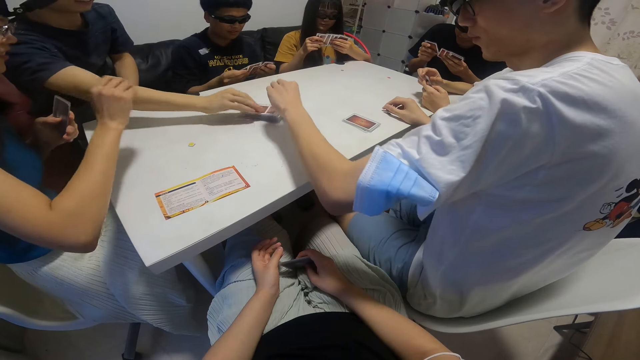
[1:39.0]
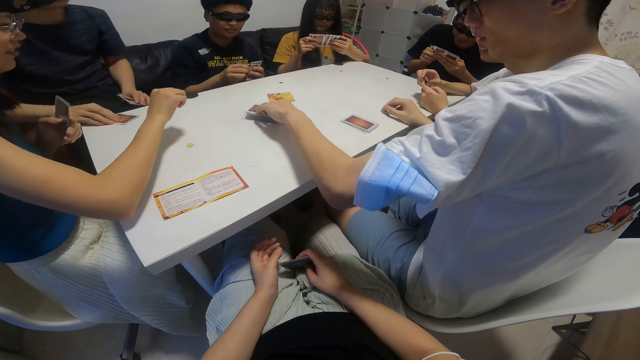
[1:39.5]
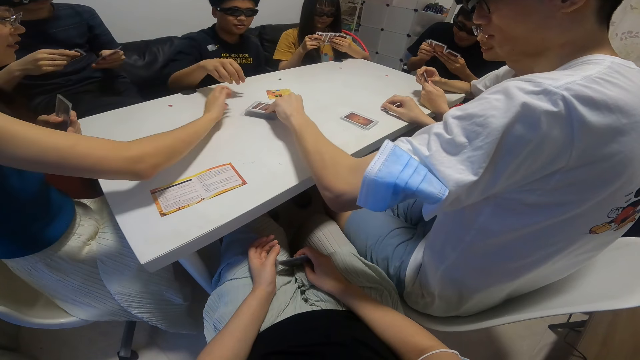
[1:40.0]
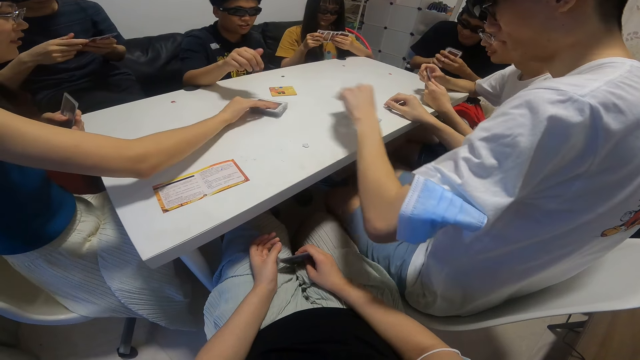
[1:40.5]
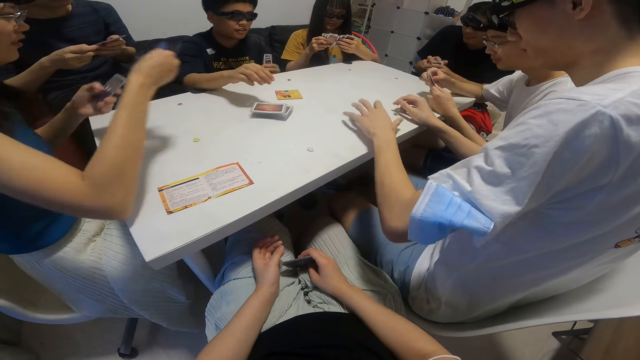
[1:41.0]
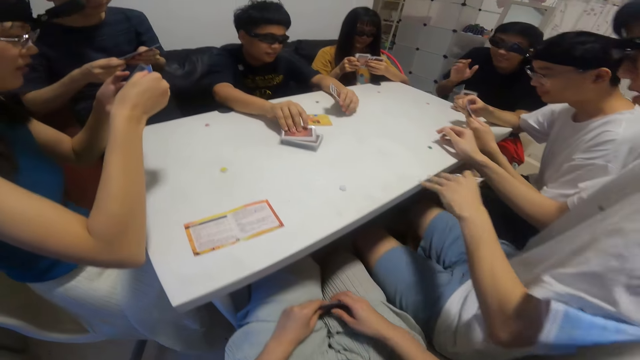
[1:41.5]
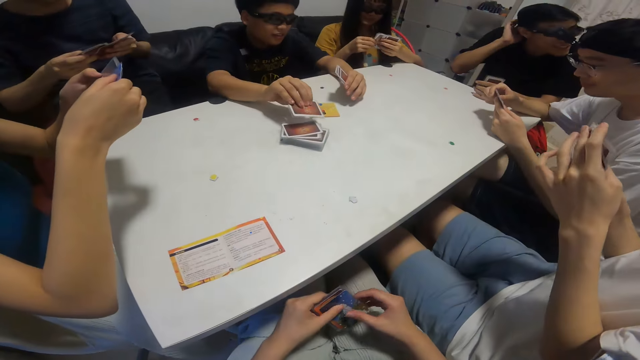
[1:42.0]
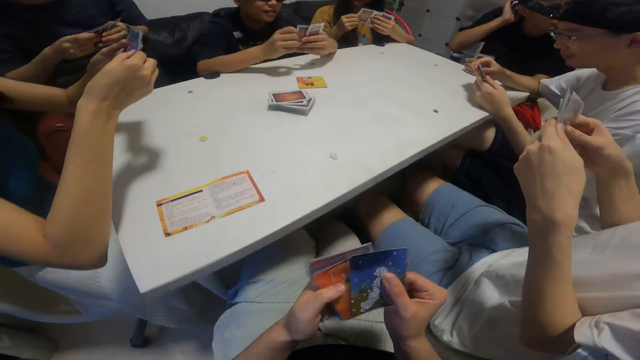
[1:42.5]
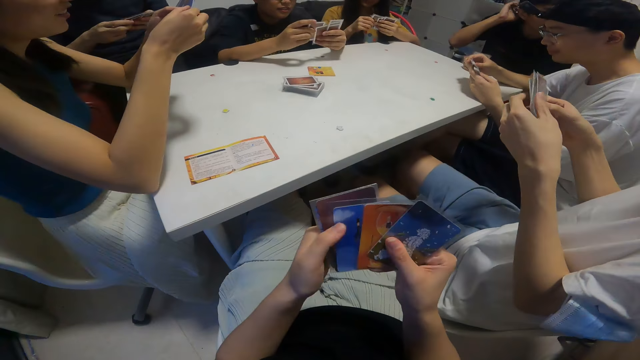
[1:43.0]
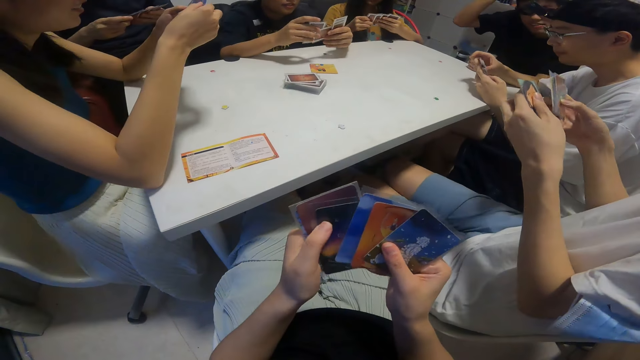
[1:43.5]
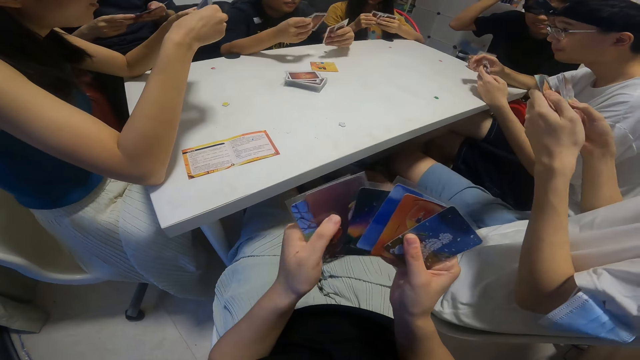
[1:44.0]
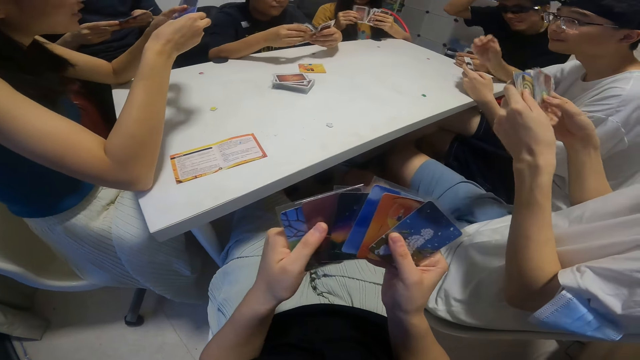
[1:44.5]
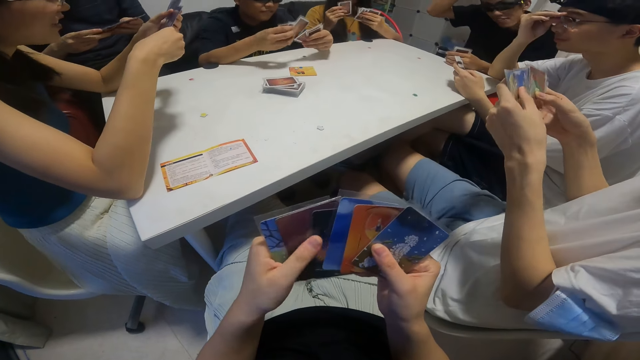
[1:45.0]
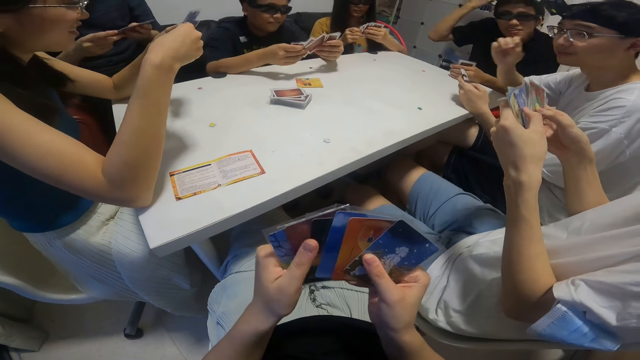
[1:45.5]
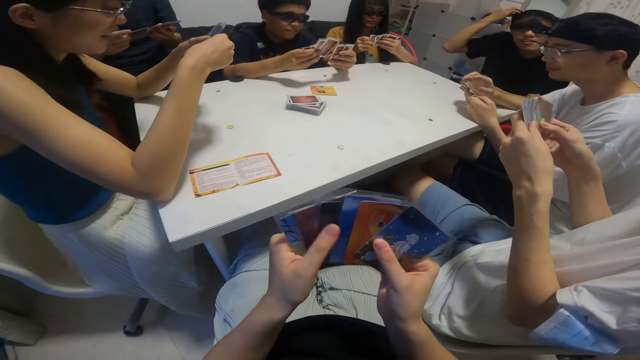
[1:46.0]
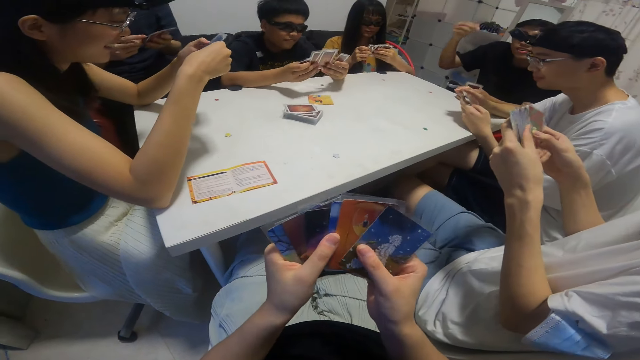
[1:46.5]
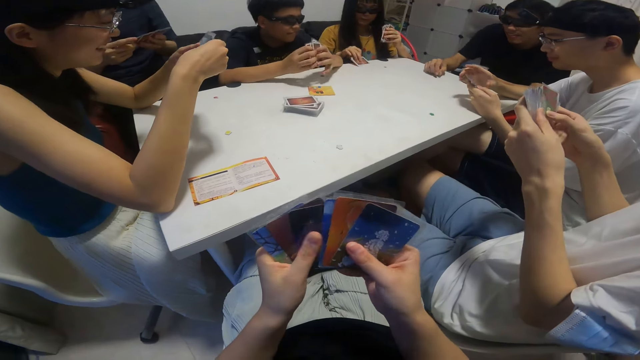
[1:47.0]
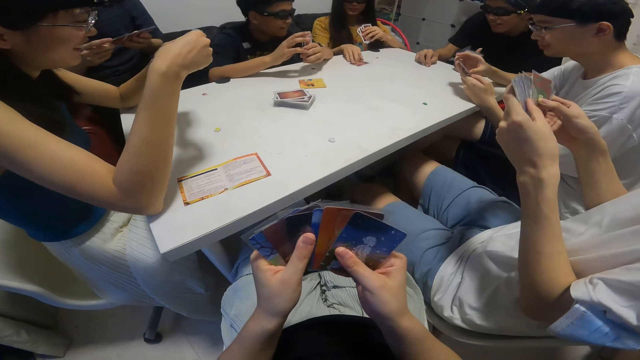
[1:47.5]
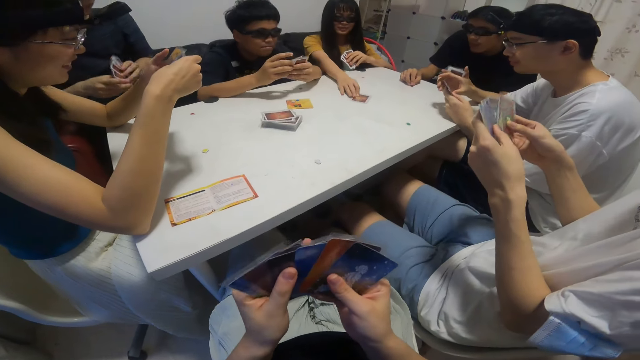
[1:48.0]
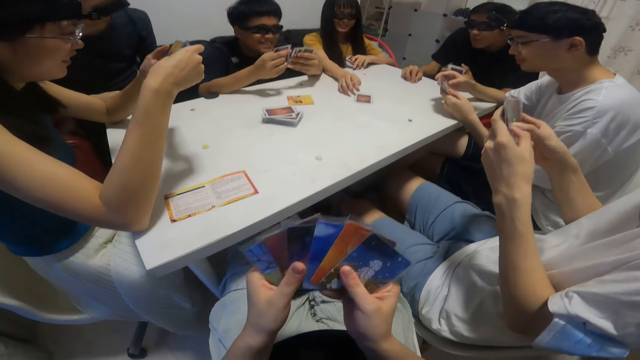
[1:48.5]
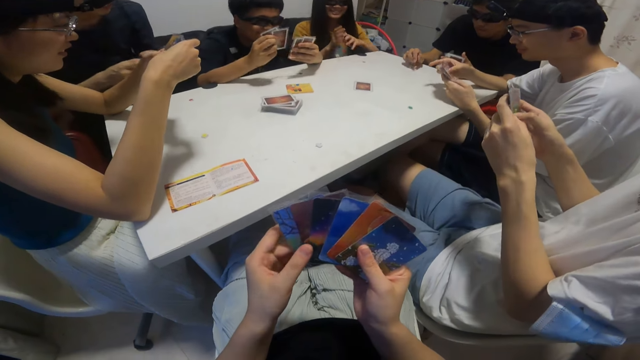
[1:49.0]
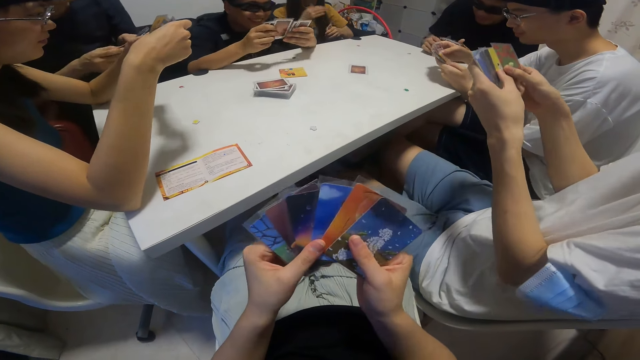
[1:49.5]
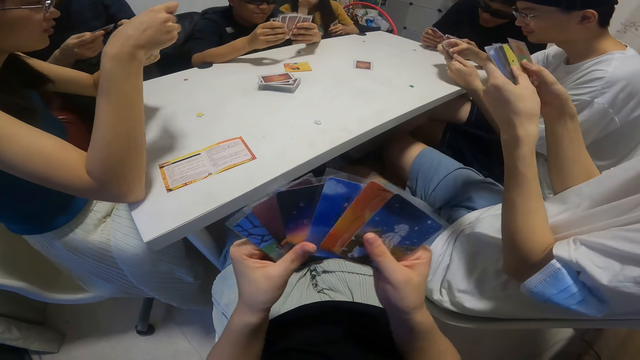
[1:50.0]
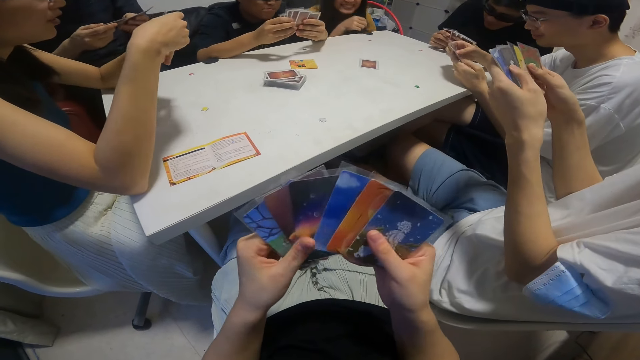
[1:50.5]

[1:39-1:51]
A boy picks a card from the table with his right hand. Another boy picks a card from the table with his right hand. A girl picks a card from the table with her right hand. A third boy picks a card from the table with his right hand. The camera wearer looks at the cards. The girl converses. Another girl drops a card on the table with her right hand. The camera wearer looks at the cards.

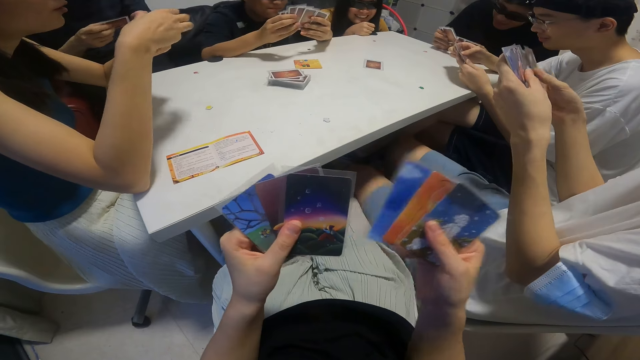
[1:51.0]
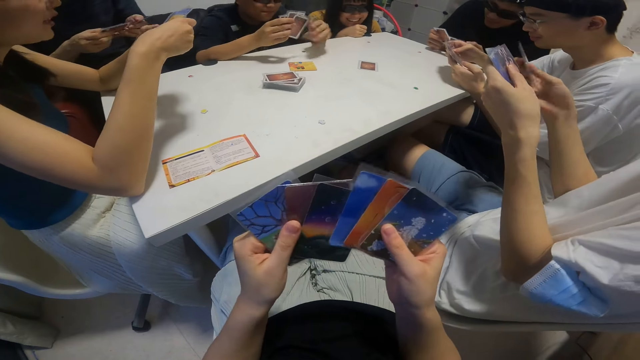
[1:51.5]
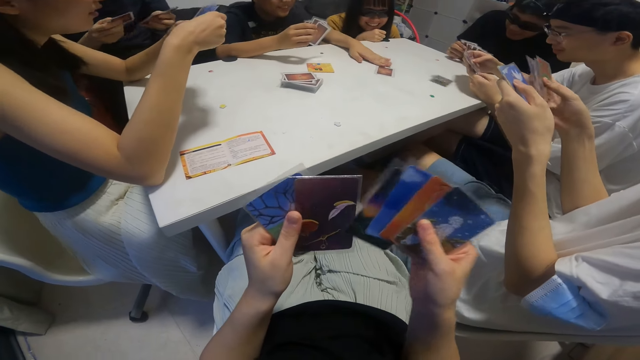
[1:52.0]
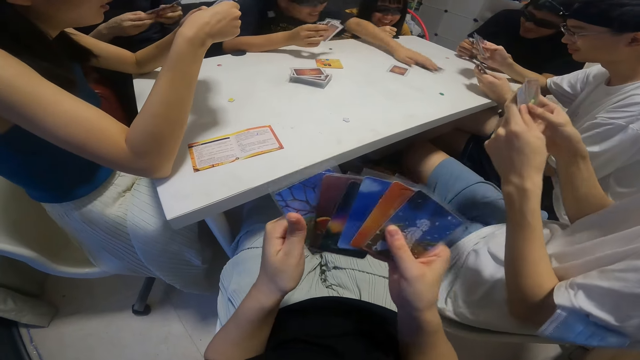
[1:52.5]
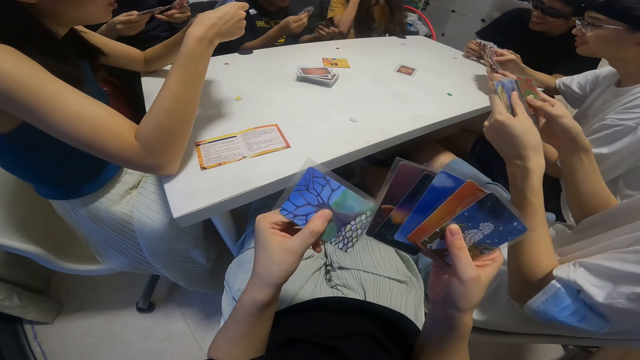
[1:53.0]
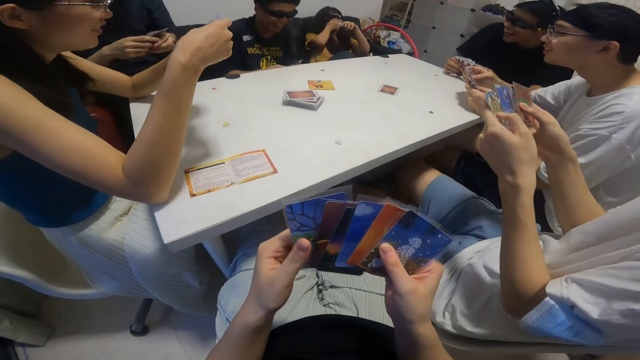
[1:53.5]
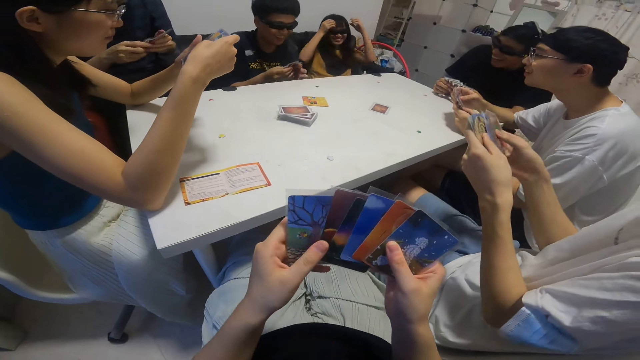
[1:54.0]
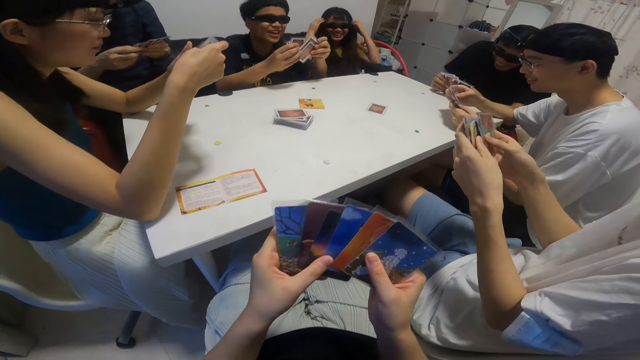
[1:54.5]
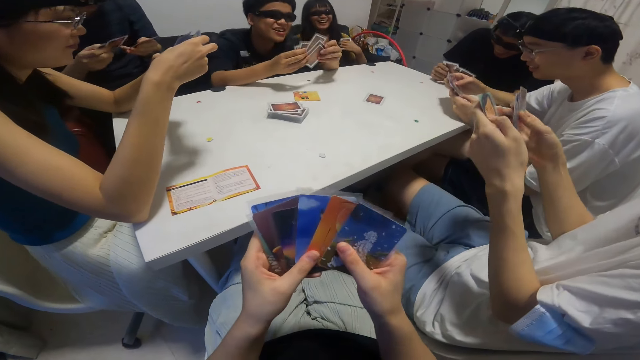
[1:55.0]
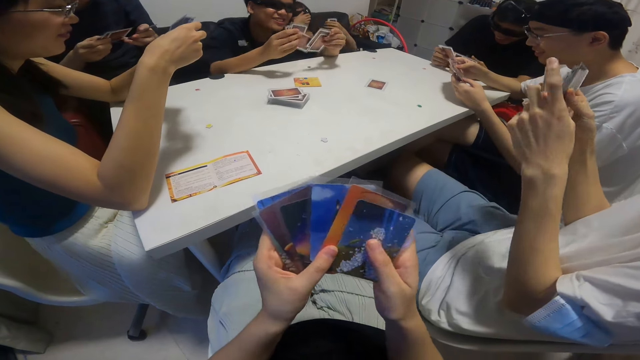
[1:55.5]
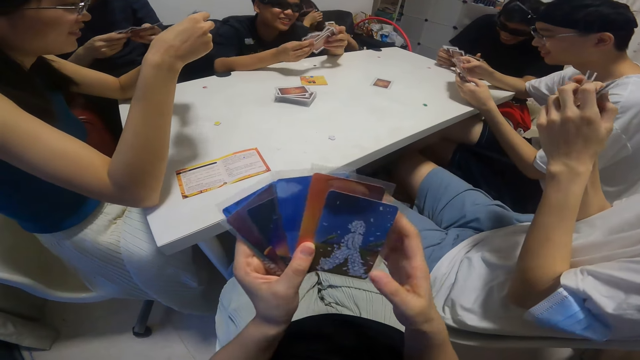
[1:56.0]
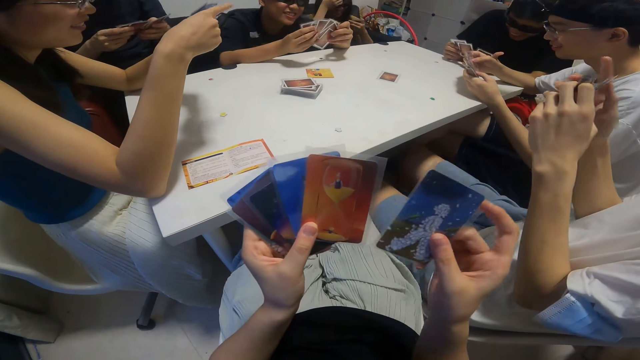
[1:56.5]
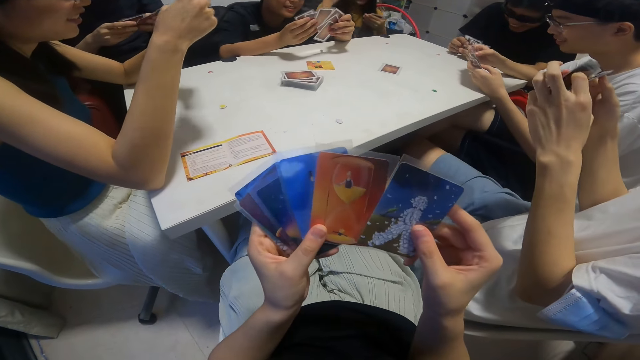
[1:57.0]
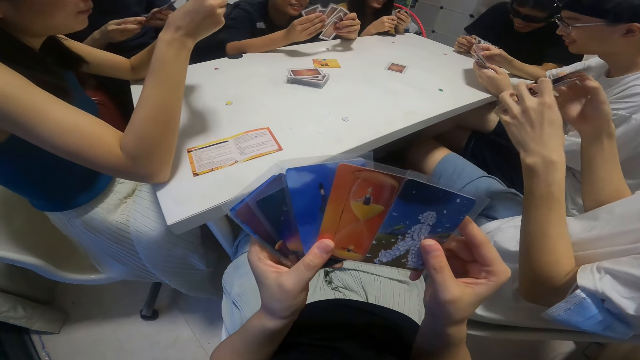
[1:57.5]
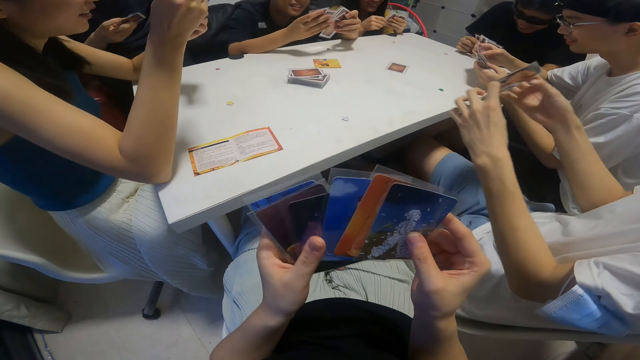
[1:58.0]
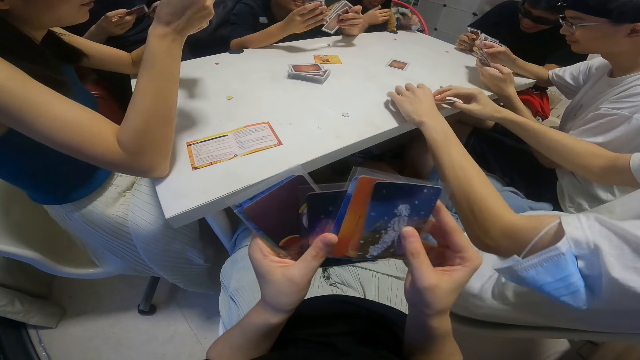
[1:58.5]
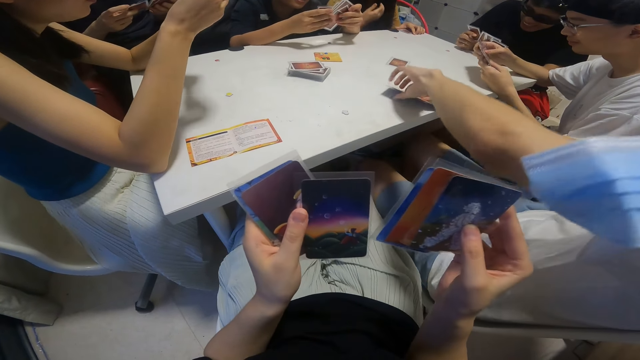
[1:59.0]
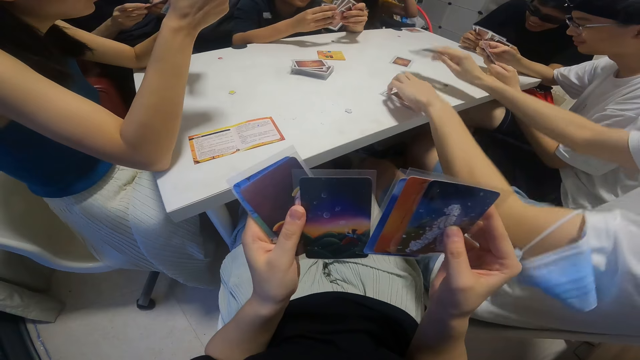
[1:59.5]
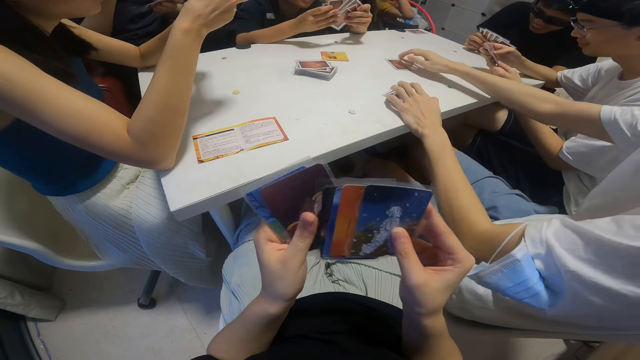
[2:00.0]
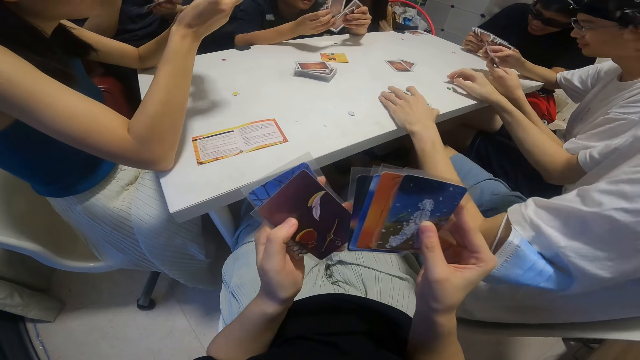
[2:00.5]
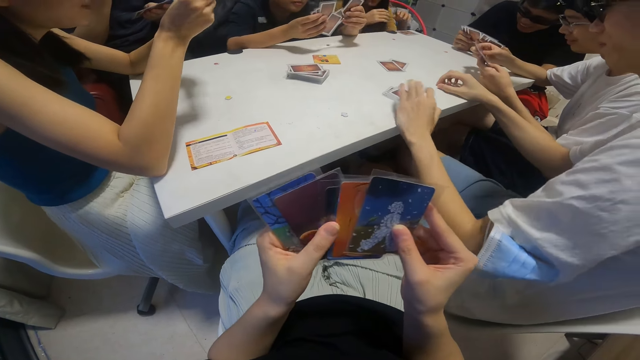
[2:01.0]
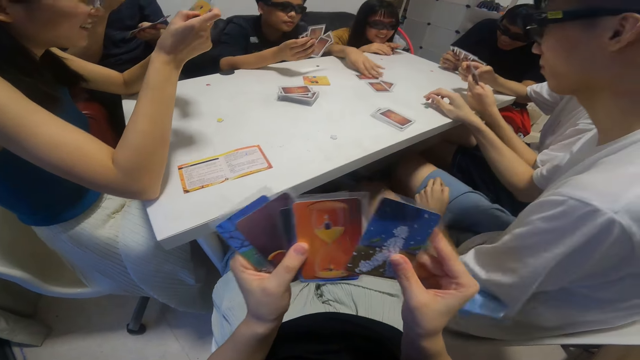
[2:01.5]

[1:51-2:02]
The camera wearer shuffles the cards. A boy drops a card on the table with his right hand. The boy picks a card on the table with his right hand. The camera wearer looks at the cards on his hands. The boy looks at the cards. A woman laughs. The camera wearer looks at the cards. He shuffles the cards. Another boy drops a card on the table with his right hand. The camera wearer looks at the cards on his hands. The other boy drops a card on the table with his right hand again. The other boy puts his left hand on the table and removes his right hand on the table. The camera wearer looks at the cards. The first boy drops a card on the table with his right hand.
